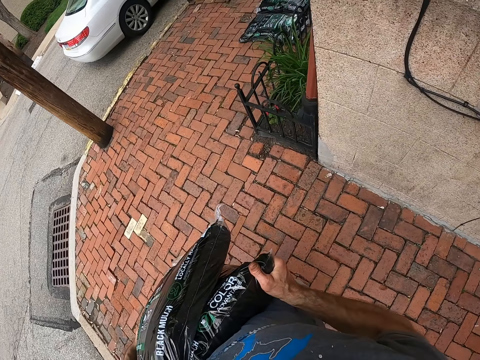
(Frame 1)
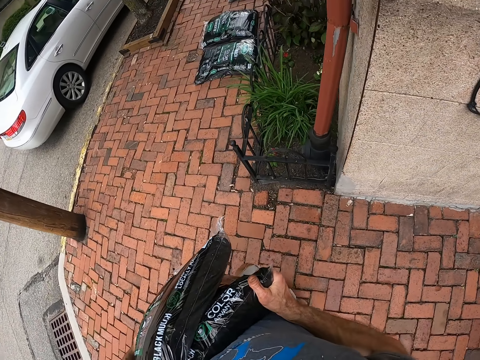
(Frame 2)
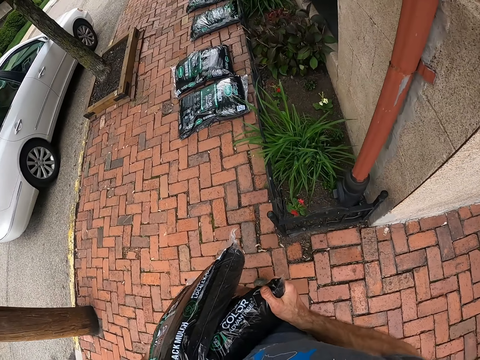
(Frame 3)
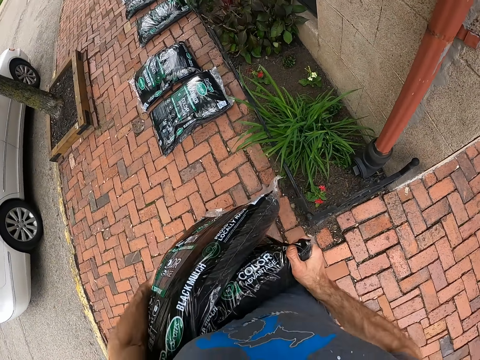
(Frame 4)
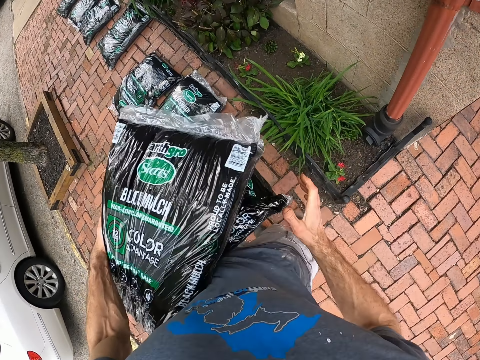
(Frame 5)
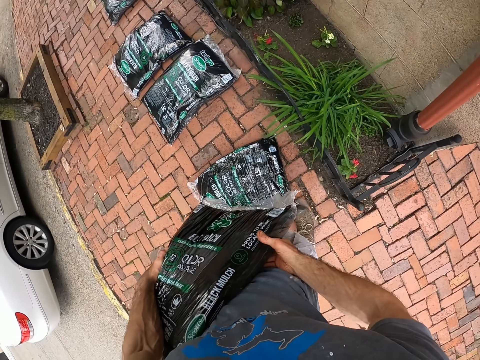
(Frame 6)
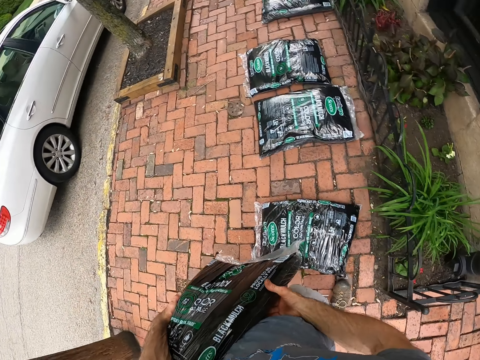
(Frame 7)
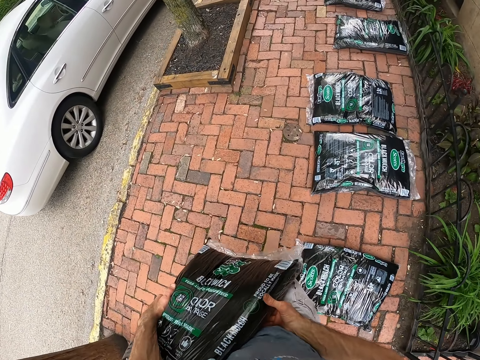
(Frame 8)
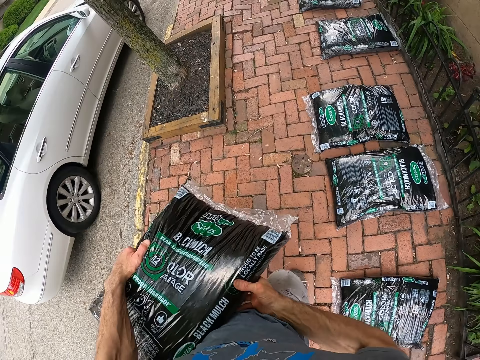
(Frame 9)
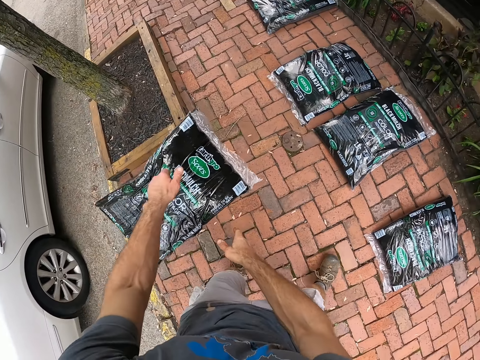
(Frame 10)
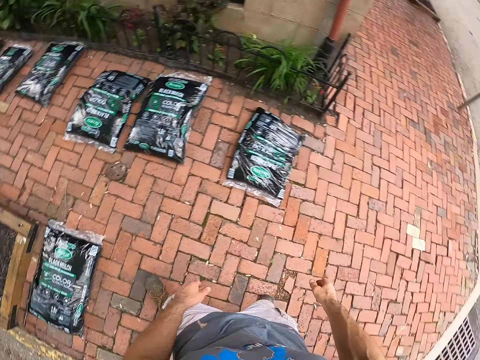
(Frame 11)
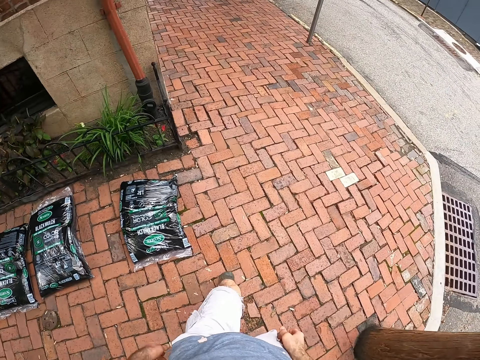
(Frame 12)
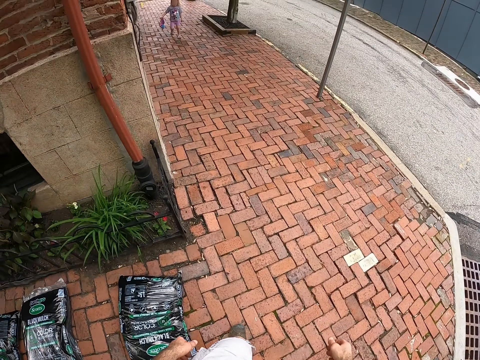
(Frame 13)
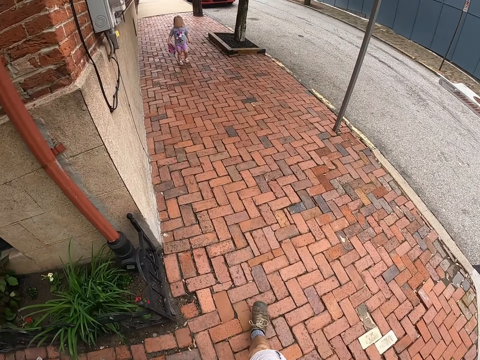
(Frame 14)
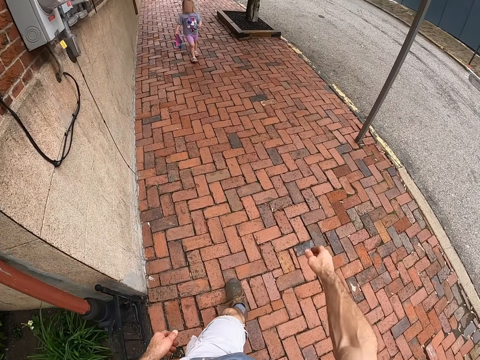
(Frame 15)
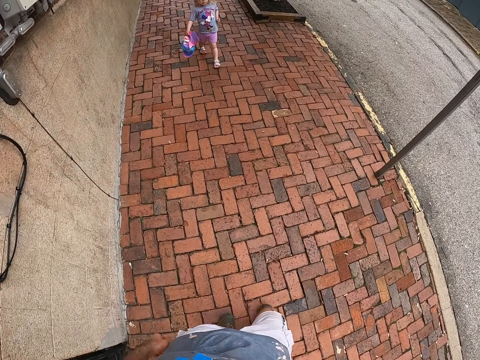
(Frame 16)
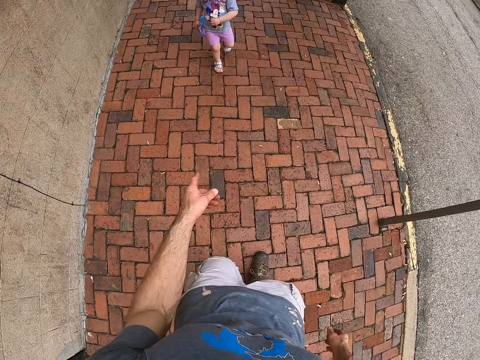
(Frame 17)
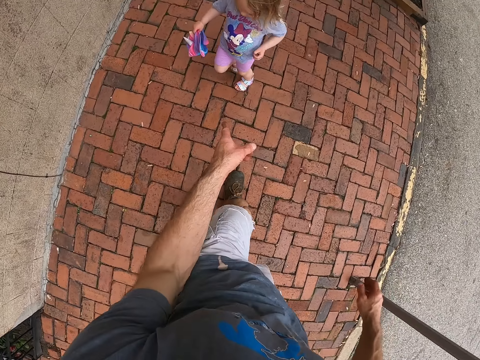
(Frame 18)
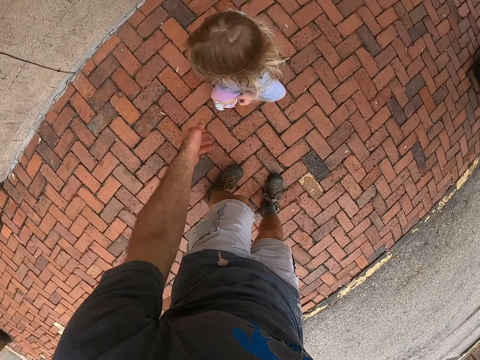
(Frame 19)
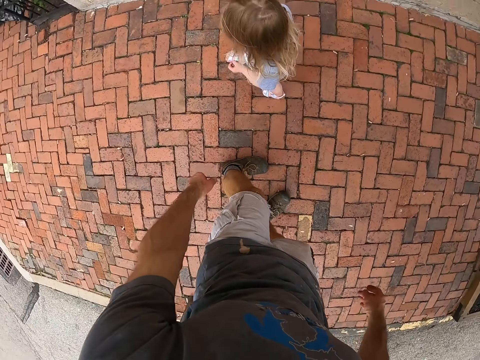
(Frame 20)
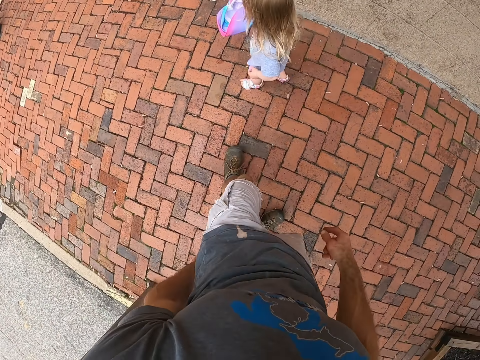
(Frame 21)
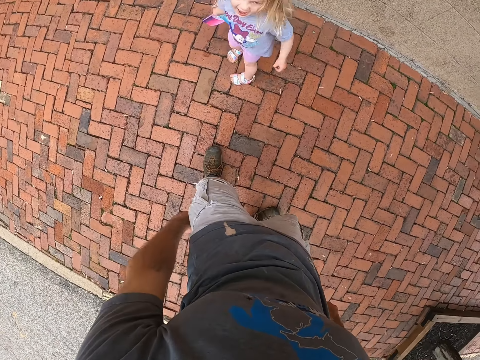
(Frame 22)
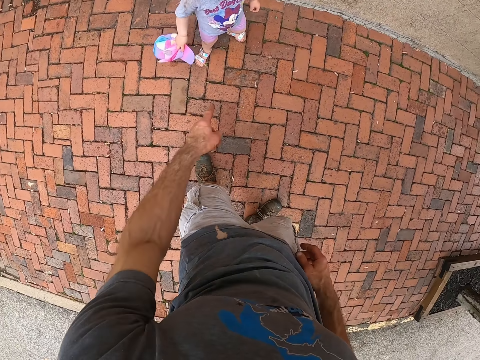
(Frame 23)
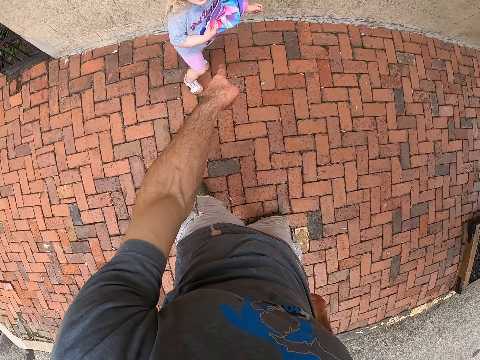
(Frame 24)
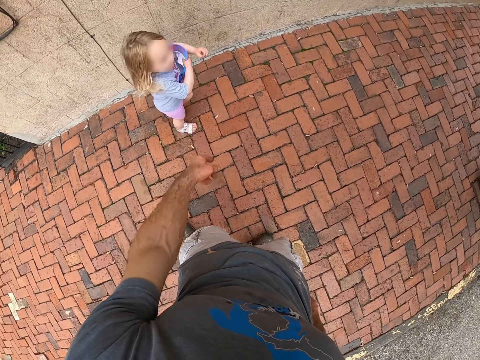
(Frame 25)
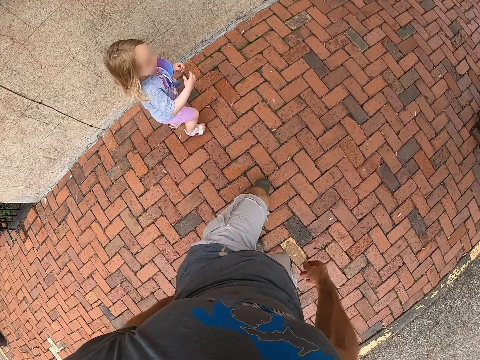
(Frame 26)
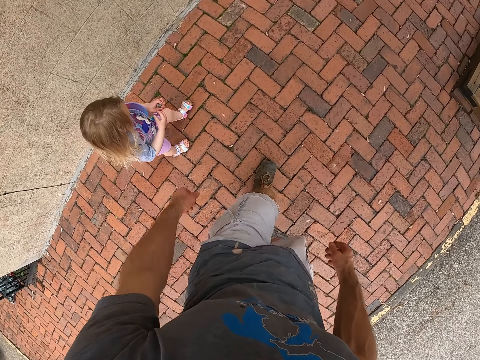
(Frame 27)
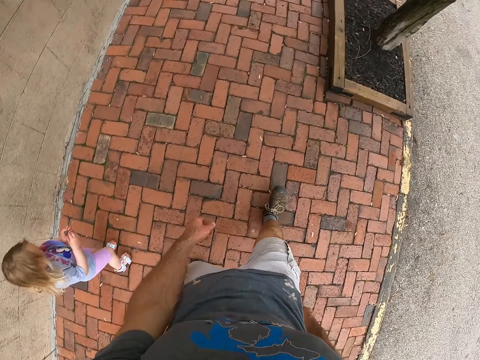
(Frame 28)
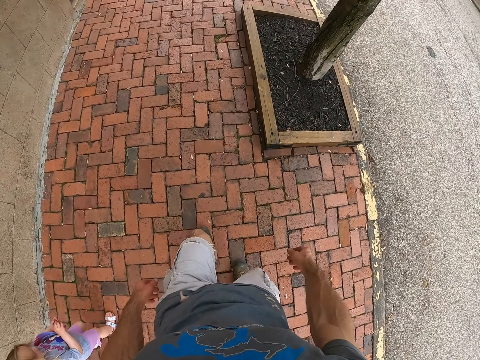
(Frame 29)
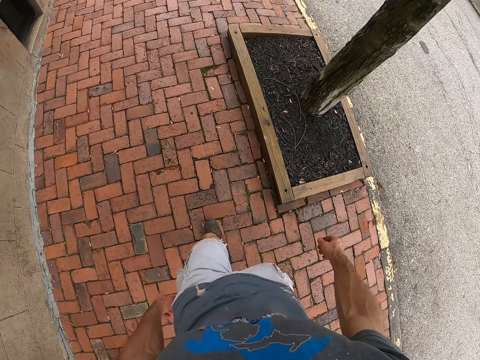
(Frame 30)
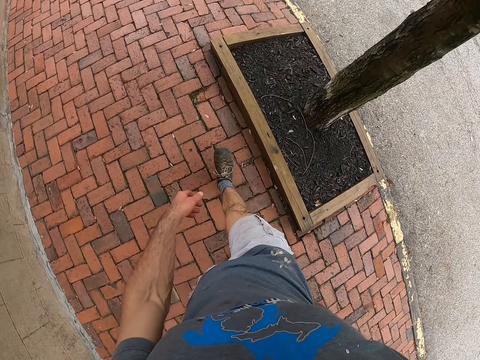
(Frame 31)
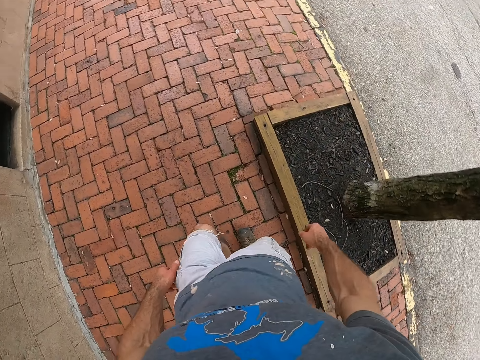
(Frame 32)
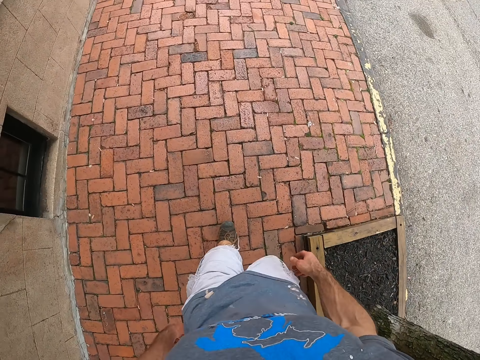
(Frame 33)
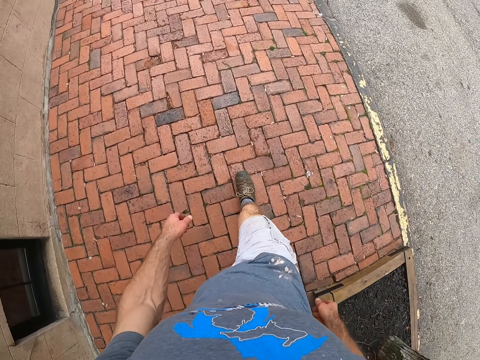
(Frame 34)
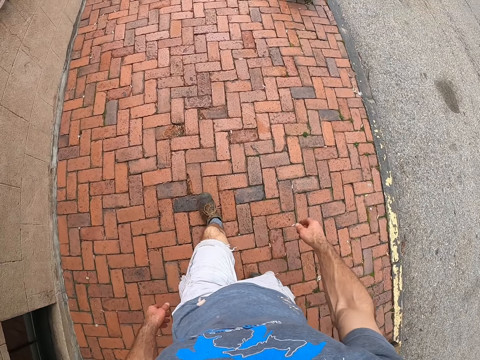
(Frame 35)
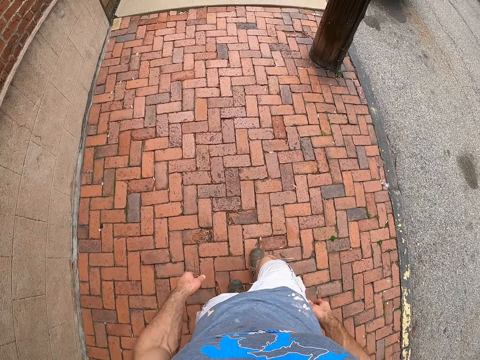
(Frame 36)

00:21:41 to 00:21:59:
The camera wearer drops the manure bag on the ground. He walks back to the car. A child walks towards the camera wearer. The camera wearer points his finger. The child walks on the walkway with the camera wearer.

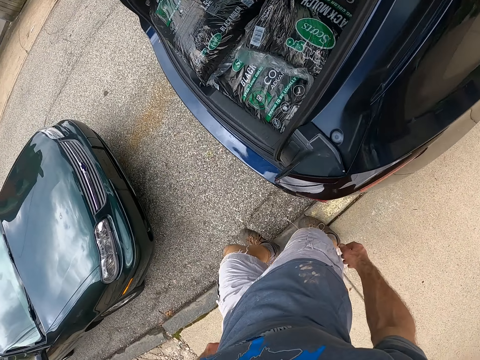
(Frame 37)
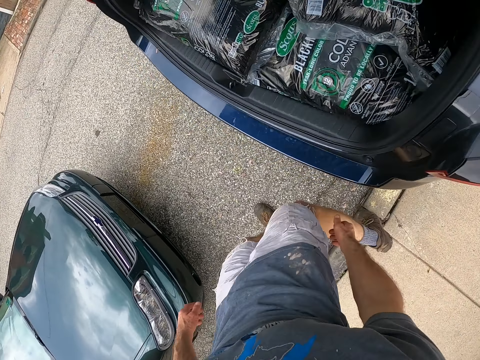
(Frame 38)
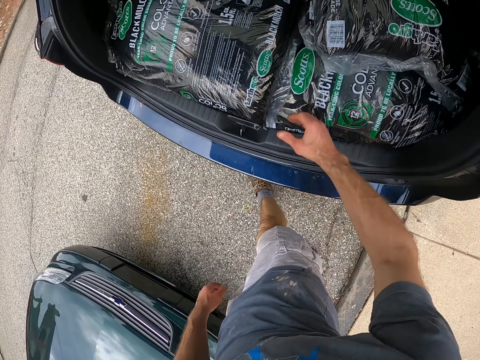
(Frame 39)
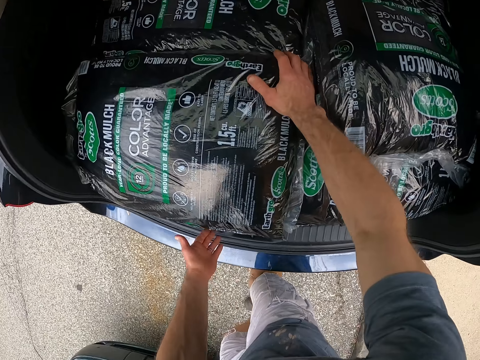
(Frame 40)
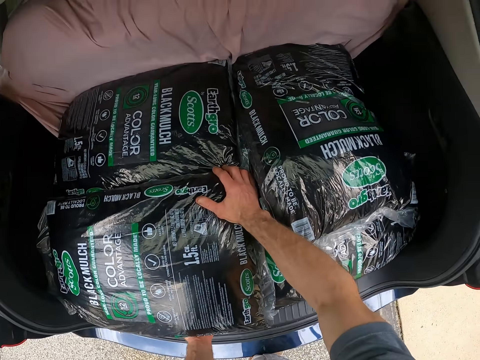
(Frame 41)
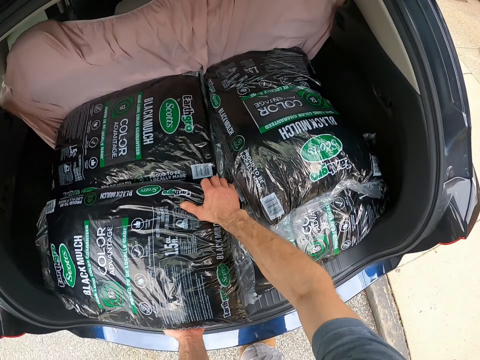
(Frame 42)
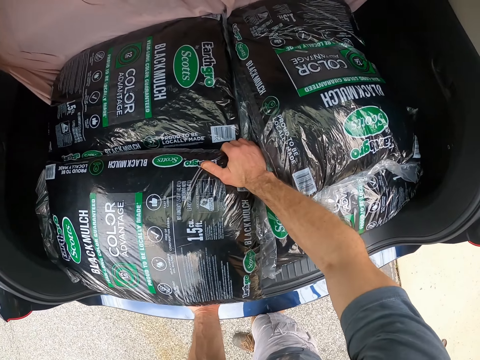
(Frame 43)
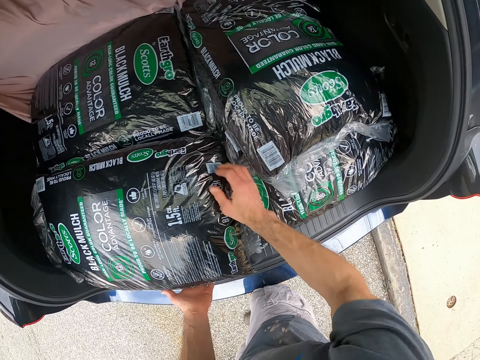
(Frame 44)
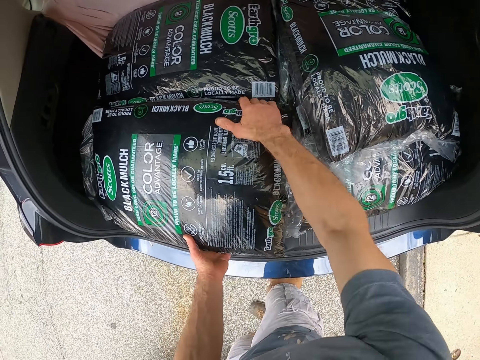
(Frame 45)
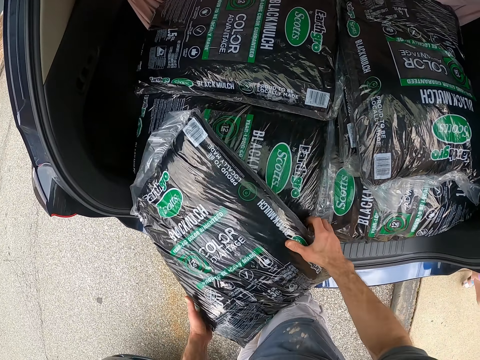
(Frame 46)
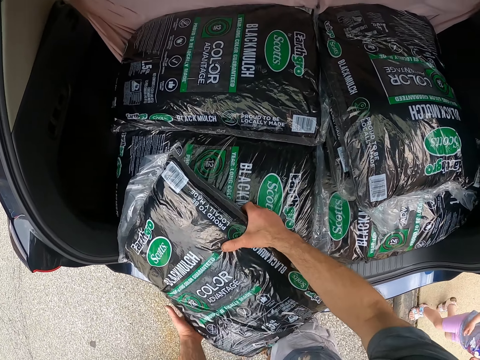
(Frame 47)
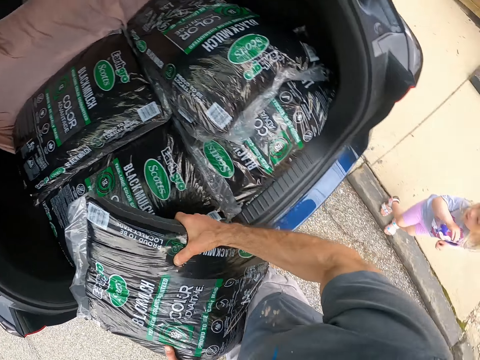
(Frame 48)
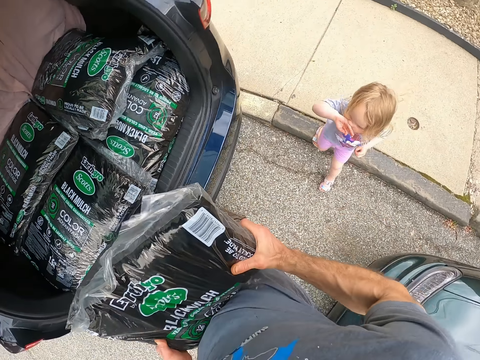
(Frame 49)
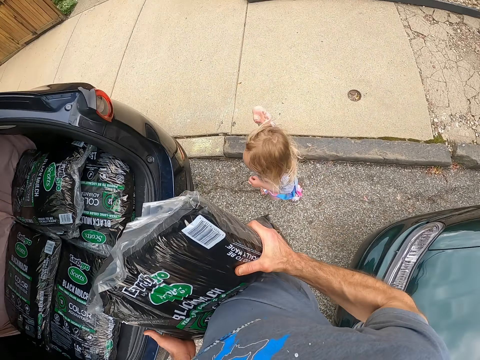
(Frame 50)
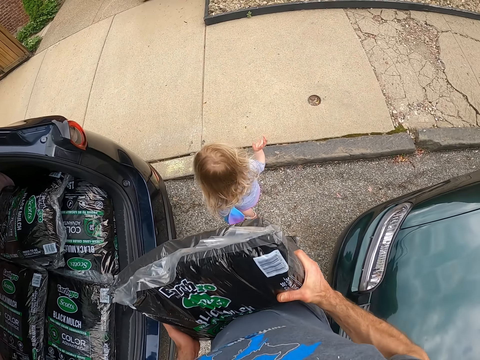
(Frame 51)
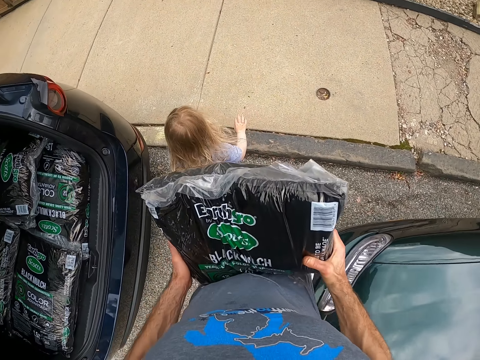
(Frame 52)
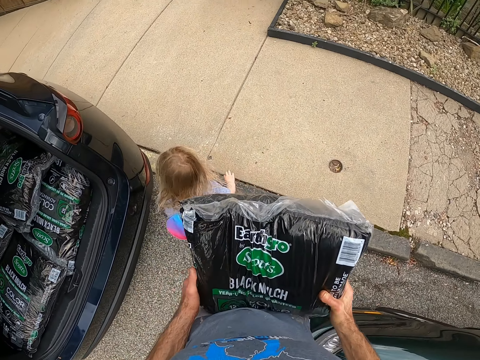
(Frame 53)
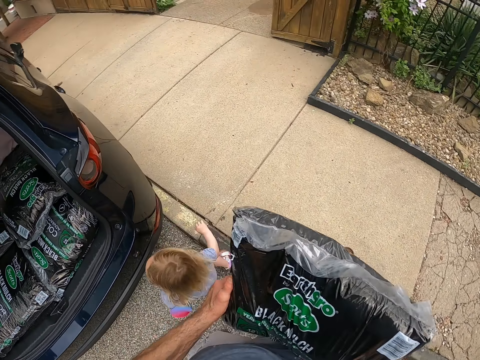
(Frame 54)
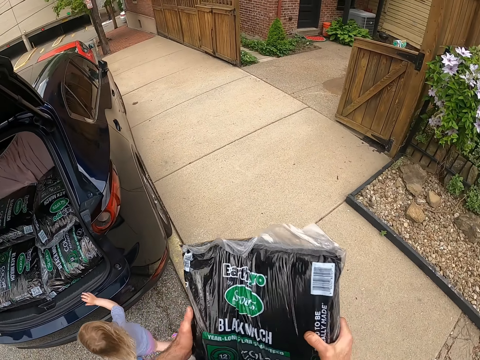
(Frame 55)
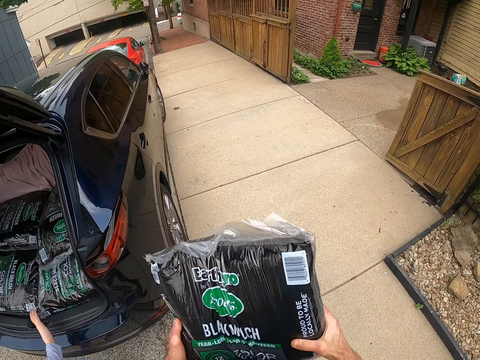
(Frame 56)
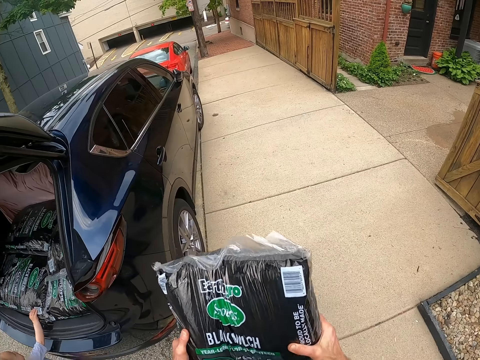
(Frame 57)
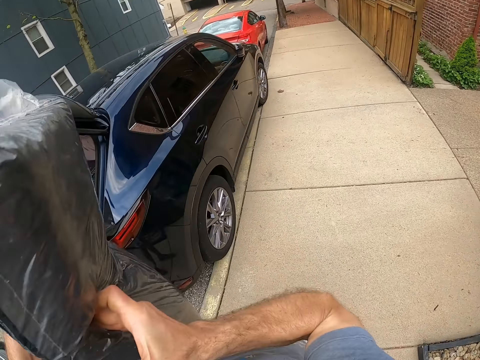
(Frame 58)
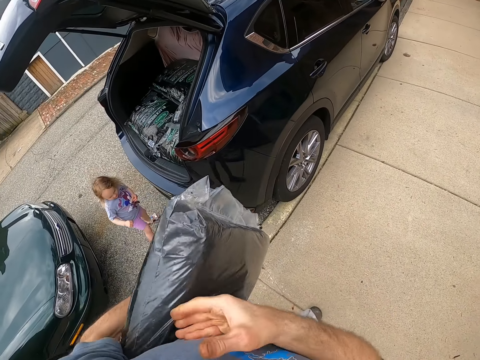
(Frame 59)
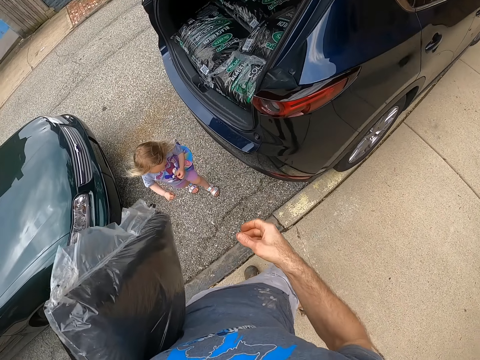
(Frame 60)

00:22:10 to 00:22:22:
The camera wearer takes the manure bag. A child stands close to the camera wearer. The camera wearer walks a few steps.
